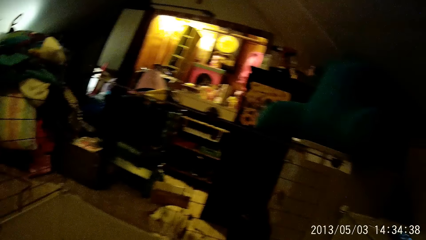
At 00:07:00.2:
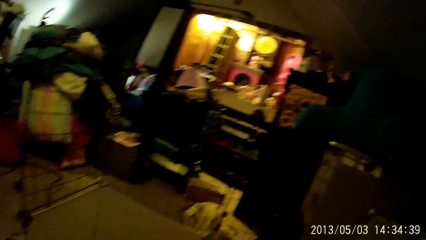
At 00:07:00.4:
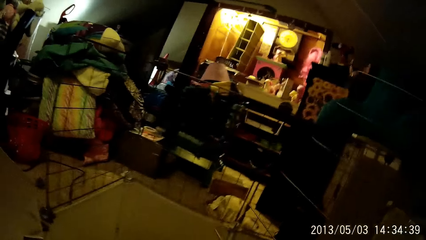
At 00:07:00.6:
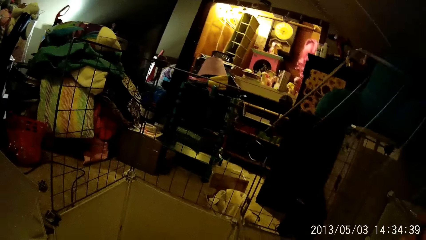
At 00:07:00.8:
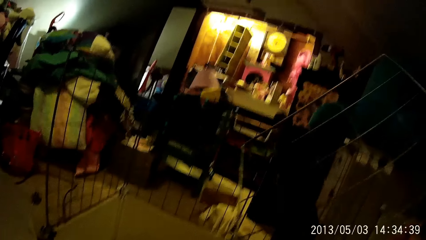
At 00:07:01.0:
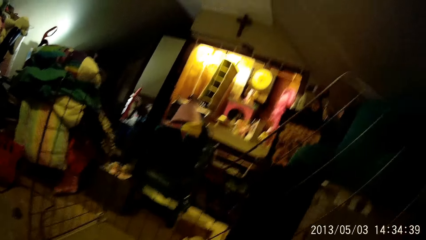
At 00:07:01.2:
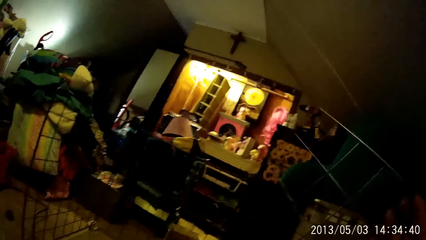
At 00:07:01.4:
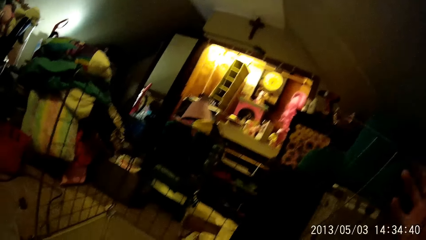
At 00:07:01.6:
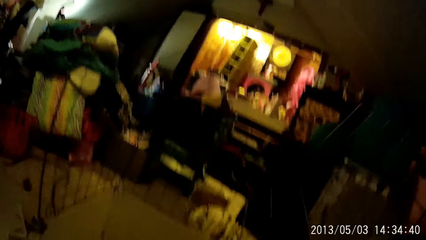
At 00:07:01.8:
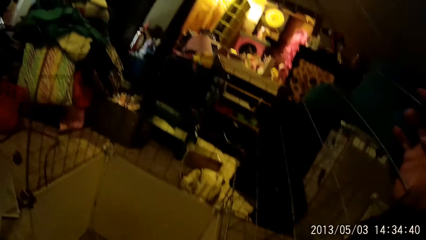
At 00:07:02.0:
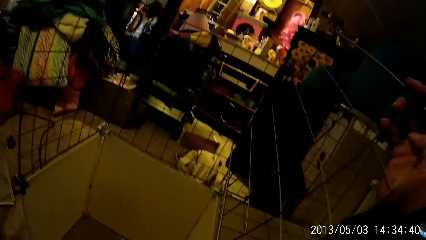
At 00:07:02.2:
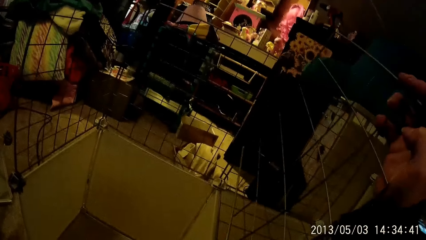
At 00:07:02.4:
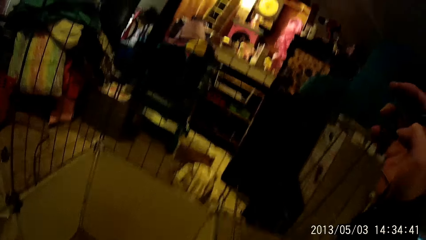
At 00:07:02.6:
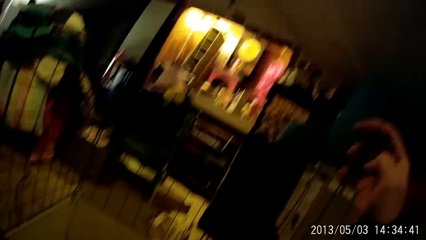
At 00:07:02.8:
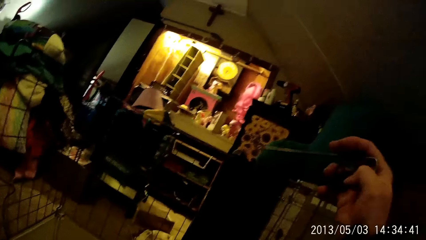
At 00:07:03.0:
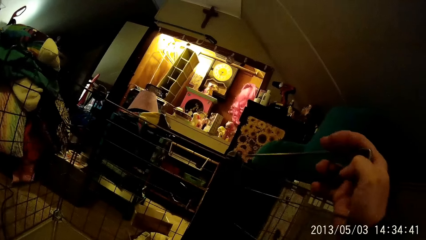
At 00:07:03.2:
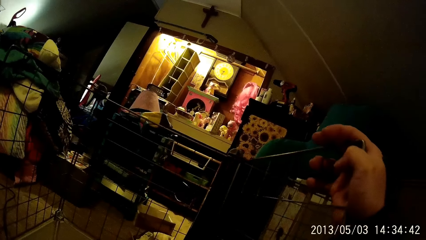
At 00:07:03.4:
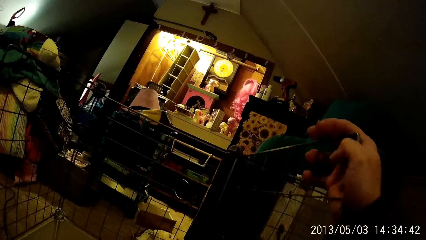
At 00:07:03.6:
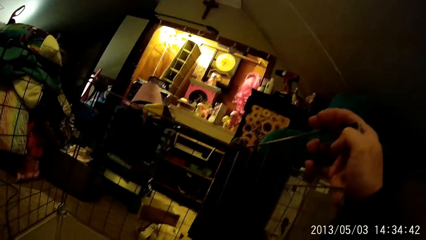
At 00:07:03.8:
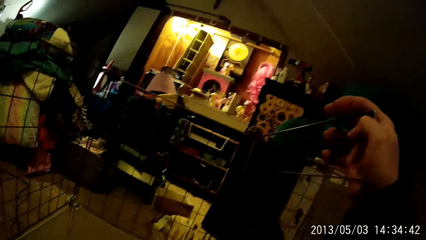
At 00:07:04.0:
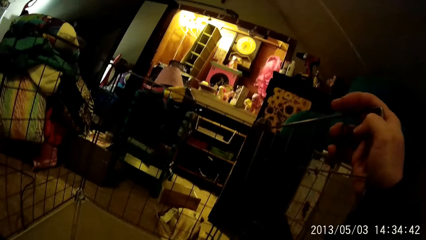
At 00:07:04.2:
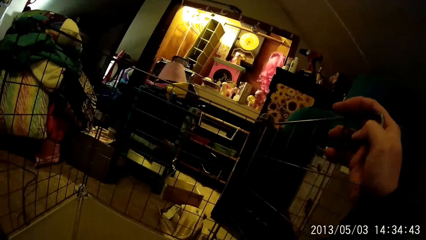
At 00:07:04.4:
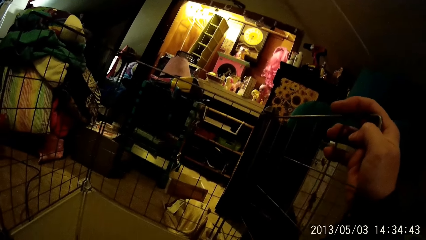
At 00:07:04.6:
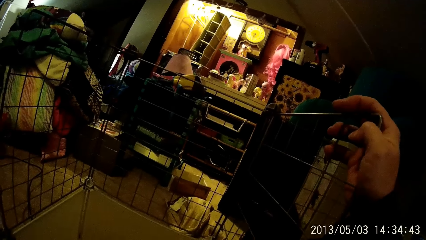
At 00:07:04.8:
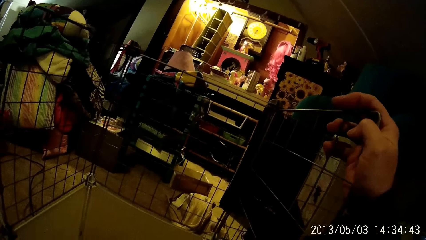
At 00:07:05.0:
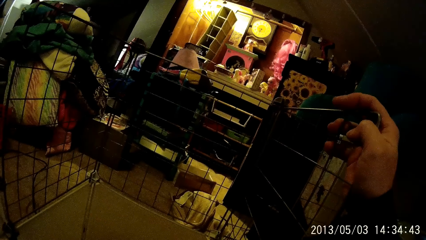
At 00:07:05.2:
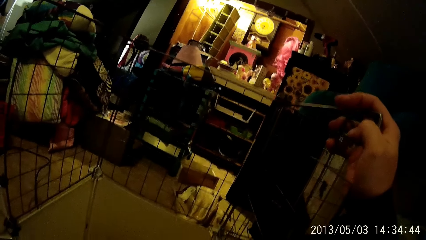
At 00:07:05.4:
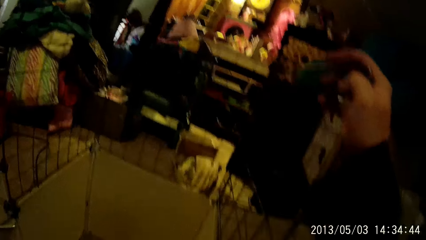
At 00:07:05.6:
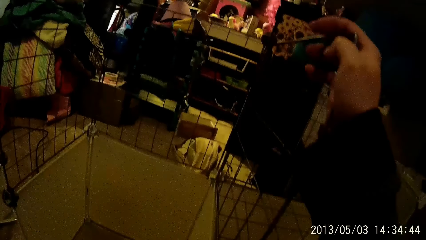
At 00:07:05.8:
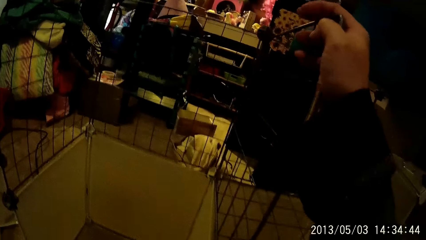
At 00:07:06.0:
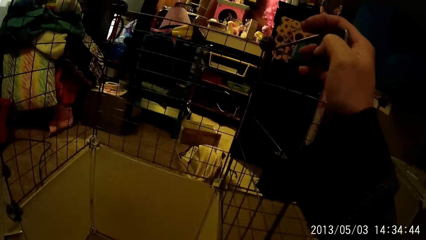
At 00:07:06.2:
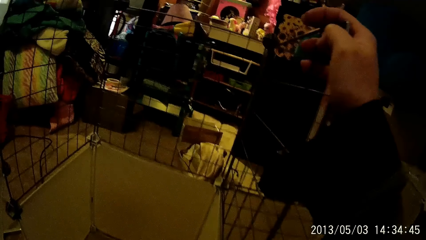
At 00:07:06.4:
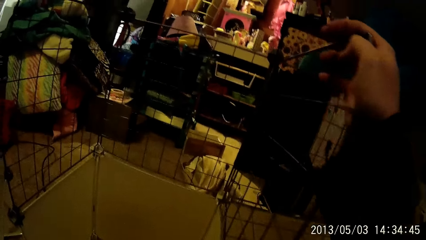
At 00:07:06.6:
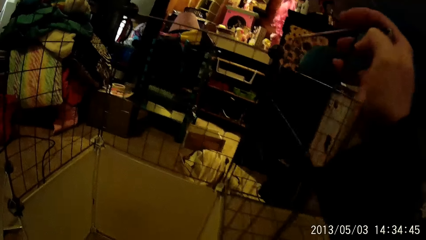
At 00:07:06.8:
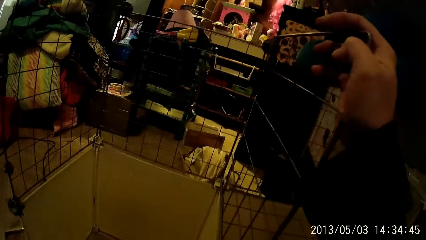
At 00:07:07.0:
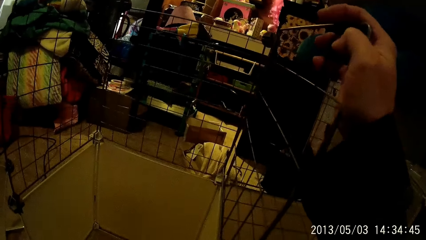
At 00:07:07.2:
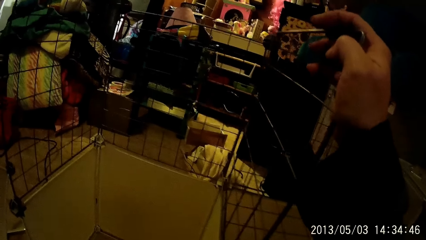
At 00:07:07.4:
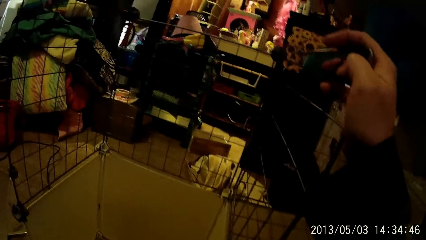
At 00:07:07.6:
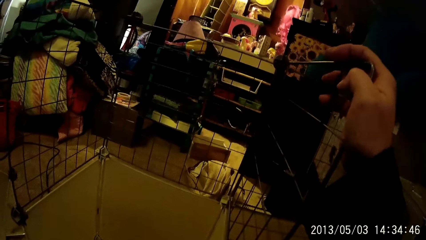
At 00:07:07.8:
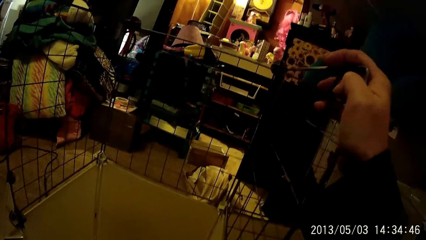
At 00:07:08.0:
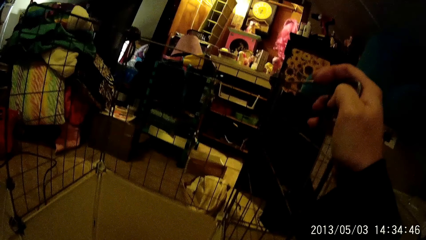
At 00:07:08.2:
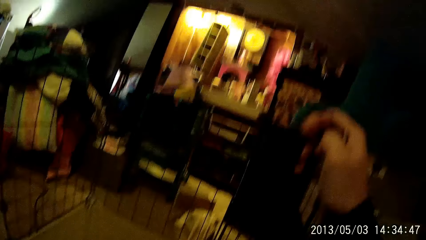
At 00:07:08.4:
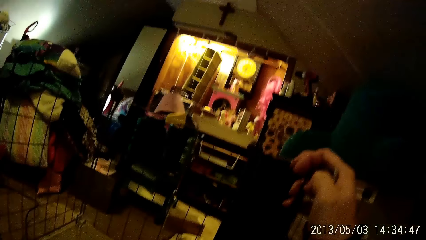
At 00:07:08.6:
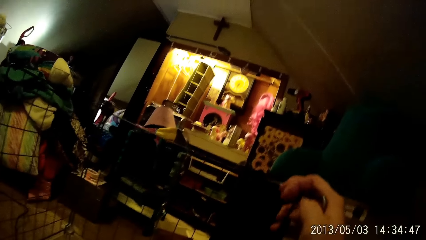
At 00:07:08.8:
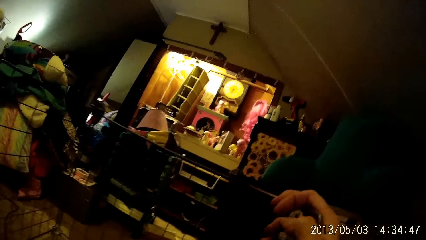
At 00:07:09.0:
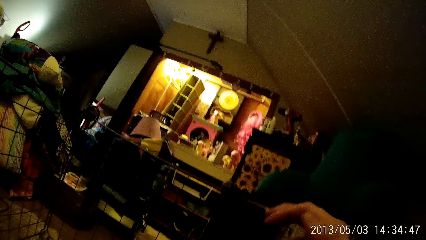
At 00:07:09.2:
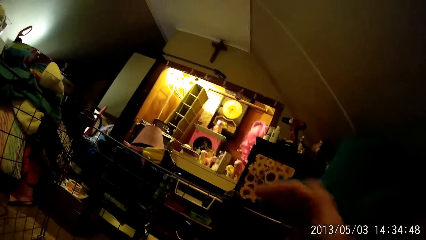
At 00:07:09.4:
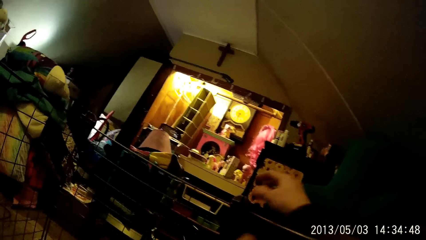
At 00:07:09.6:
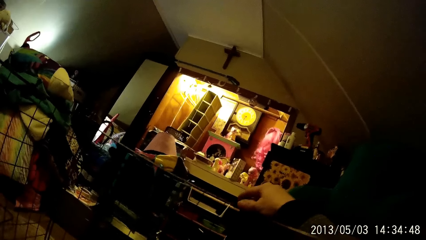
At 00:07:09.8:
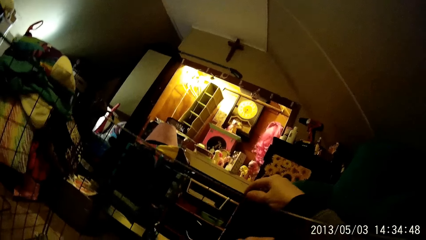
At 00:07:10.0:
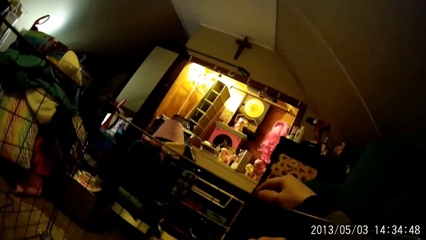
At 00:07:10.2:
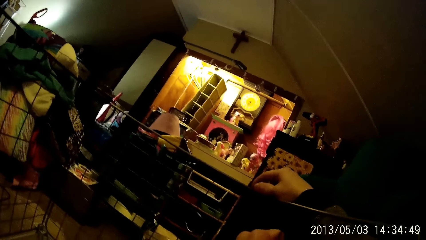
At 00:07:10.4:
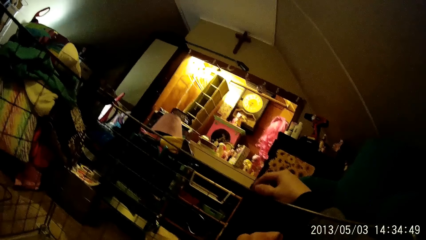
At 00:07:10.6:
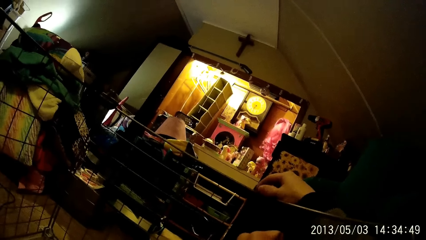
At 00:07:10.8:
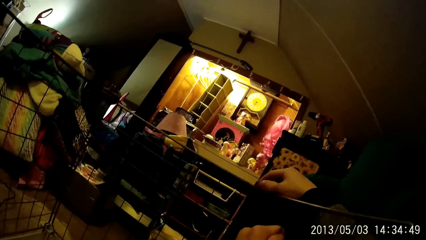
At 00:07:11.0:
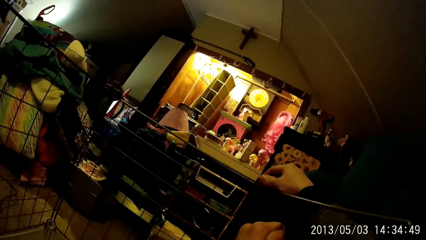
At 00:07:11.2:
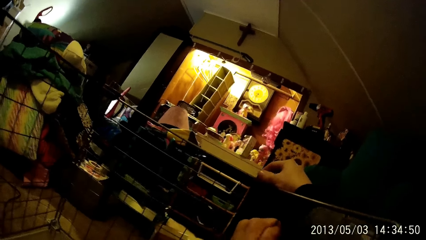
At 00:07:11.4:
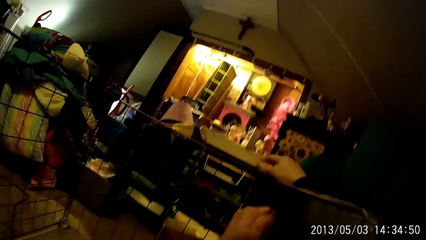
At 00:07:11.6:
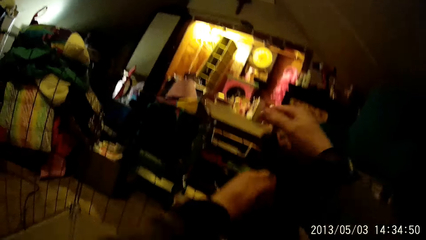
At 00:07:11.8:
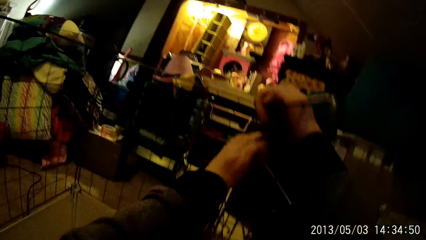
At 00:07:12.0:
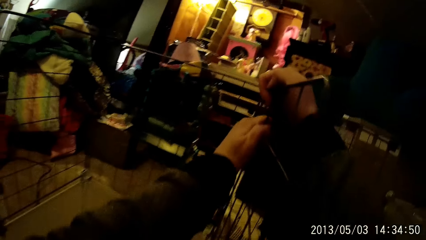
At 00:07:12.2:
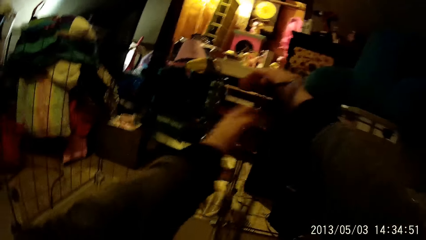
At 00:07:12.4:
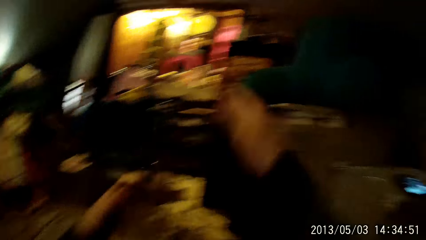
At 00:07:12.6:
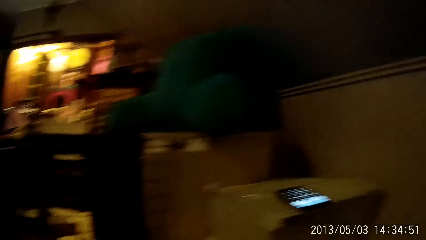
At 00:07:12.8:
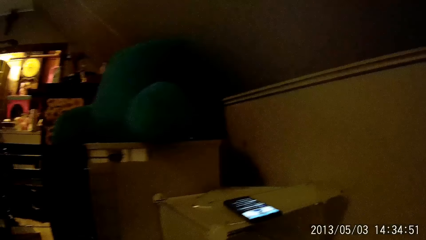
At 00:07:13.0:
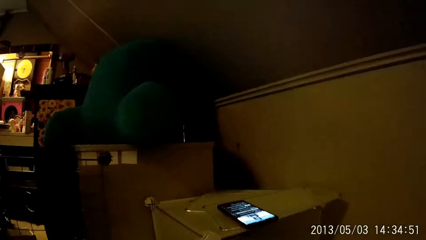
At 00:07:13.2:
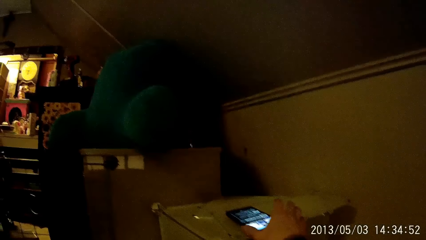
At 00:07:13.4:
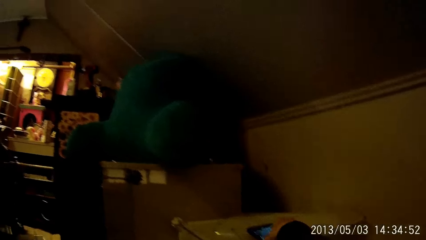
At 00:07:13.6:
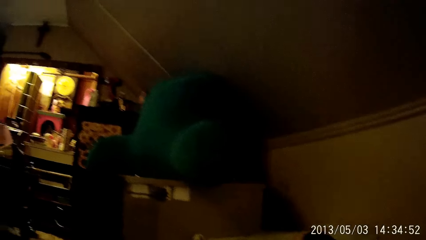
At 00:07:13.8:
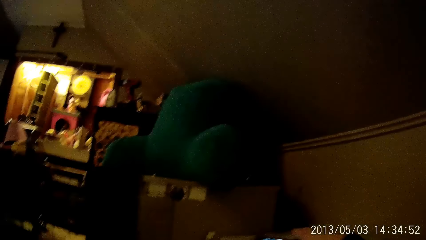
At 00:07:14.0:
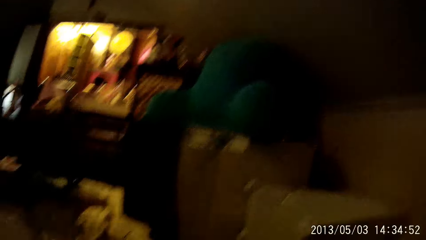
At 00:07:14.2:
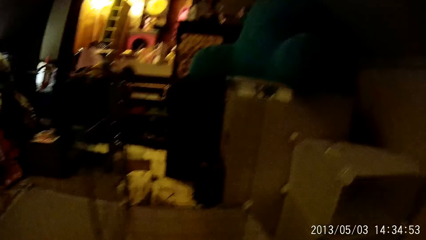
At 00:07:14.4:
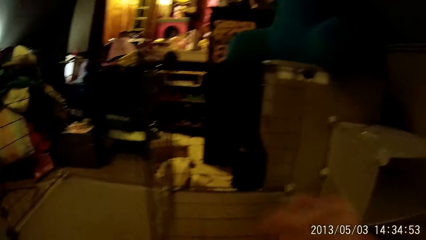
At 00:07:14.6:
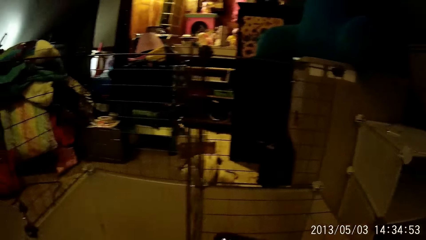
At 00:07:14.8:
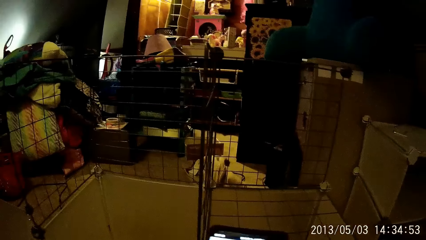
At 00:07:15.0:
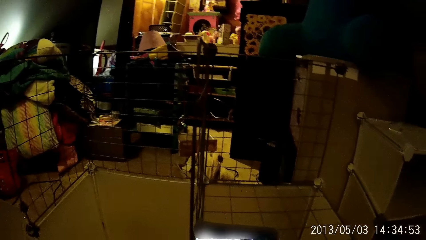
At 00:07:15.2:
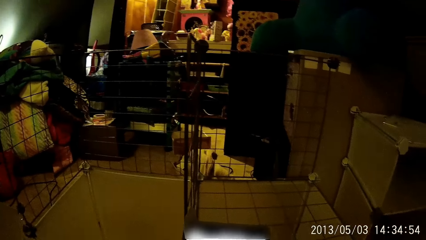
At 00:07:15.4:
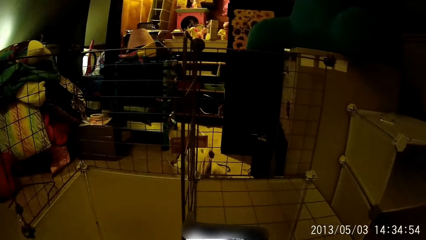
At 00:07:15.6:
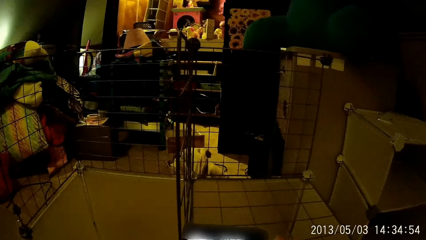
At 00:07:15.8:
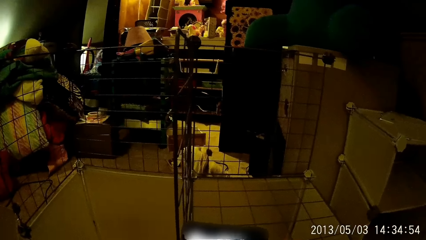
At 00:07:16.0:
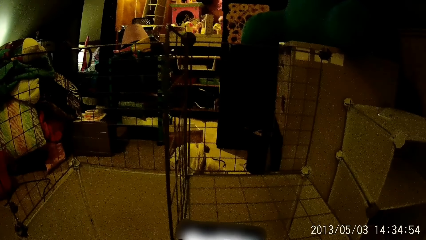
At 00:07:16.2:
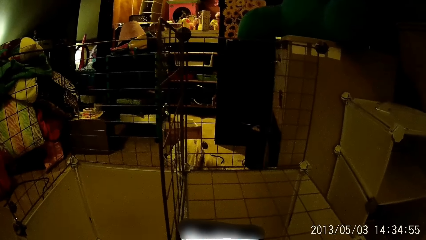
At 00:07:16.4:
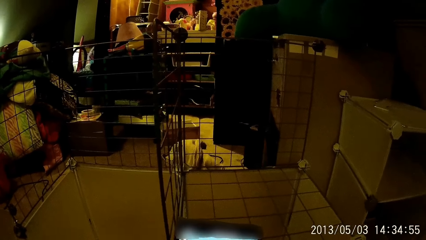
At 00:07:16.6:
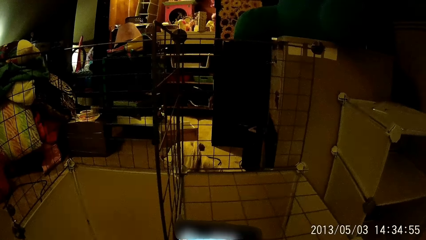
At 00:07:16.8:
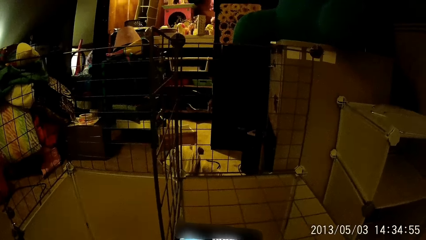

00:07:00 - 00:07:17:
The camera wearer fixes the skeletal frame on the rack. He picks up a phone from a rack with his right hand. He presses the phone.
